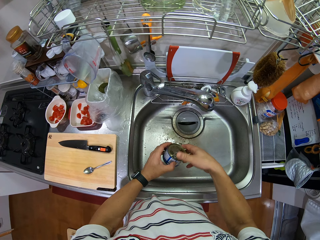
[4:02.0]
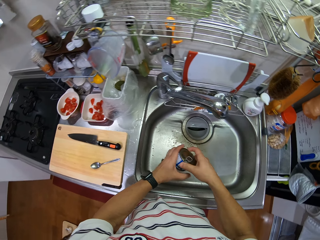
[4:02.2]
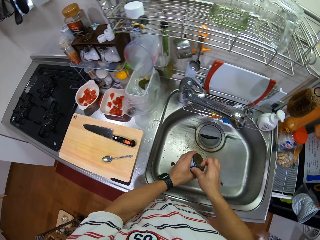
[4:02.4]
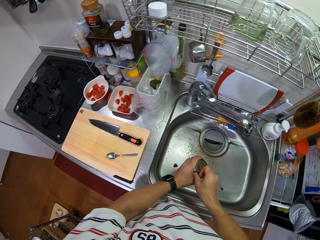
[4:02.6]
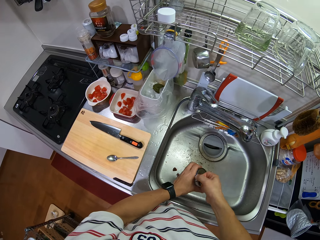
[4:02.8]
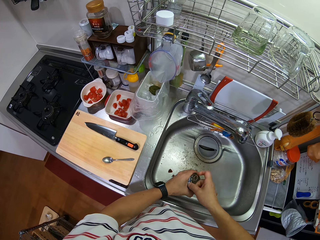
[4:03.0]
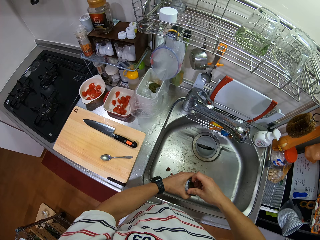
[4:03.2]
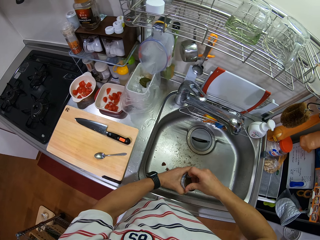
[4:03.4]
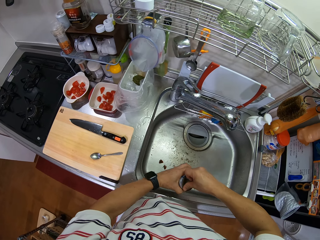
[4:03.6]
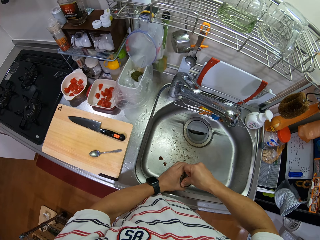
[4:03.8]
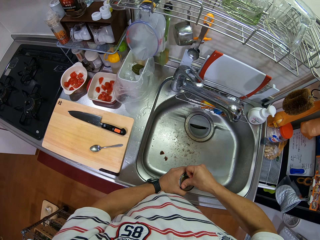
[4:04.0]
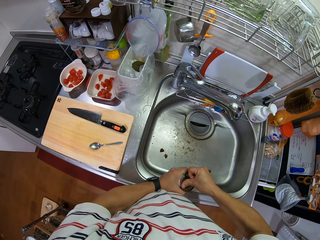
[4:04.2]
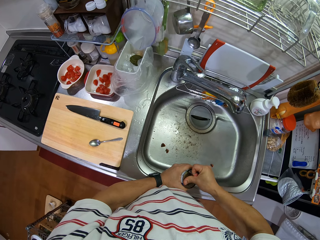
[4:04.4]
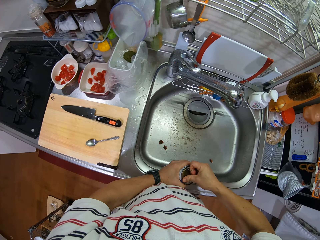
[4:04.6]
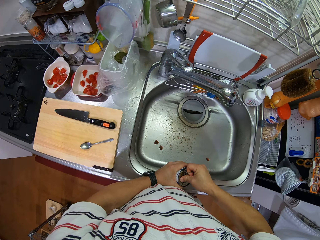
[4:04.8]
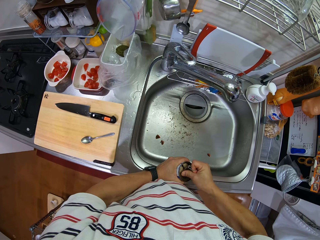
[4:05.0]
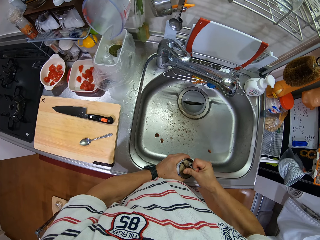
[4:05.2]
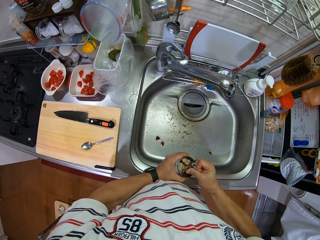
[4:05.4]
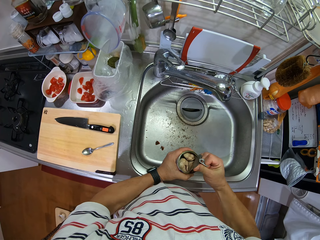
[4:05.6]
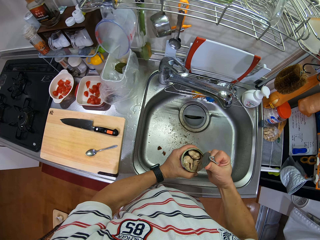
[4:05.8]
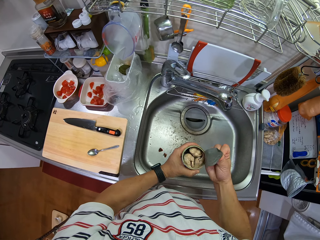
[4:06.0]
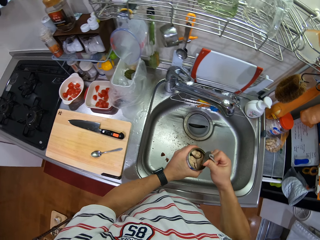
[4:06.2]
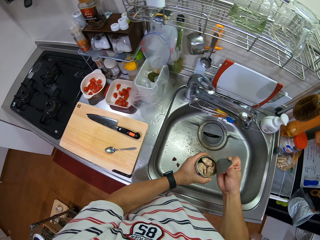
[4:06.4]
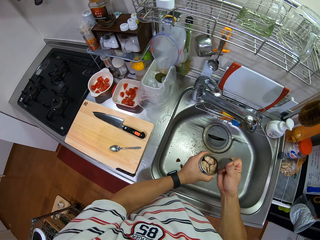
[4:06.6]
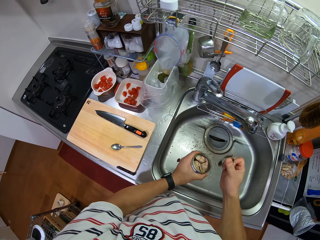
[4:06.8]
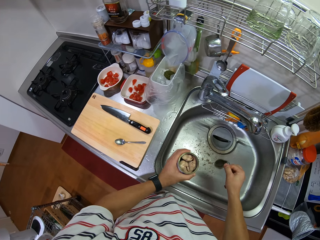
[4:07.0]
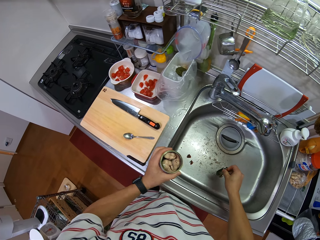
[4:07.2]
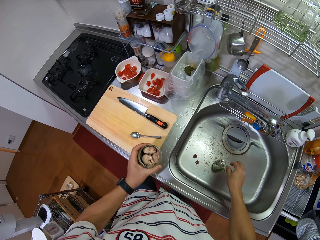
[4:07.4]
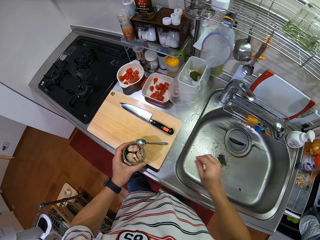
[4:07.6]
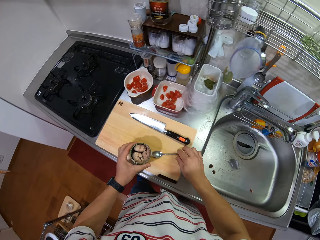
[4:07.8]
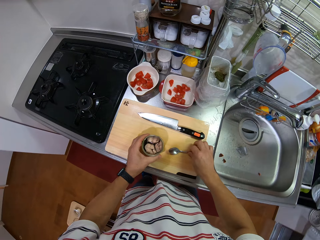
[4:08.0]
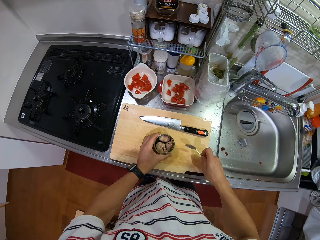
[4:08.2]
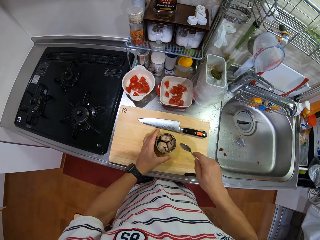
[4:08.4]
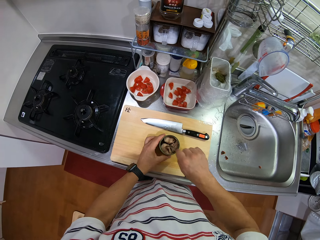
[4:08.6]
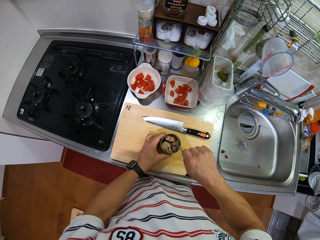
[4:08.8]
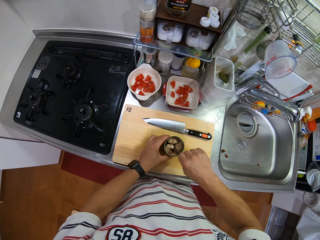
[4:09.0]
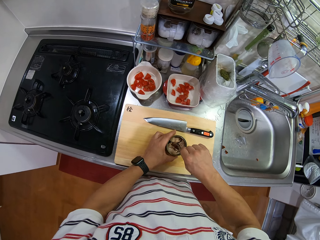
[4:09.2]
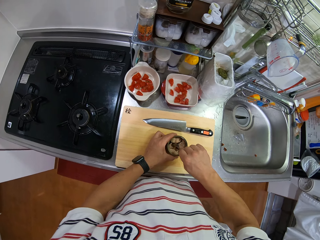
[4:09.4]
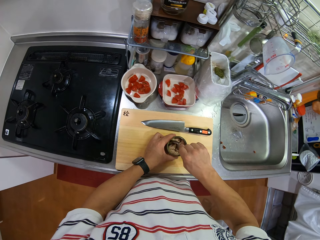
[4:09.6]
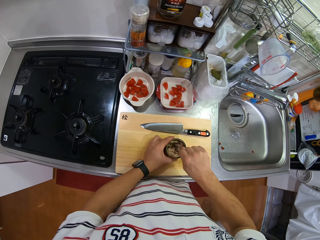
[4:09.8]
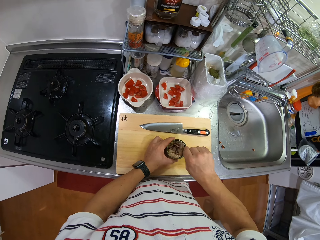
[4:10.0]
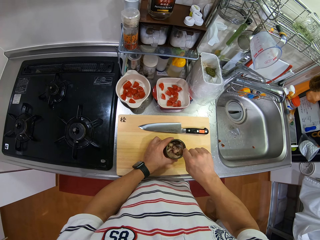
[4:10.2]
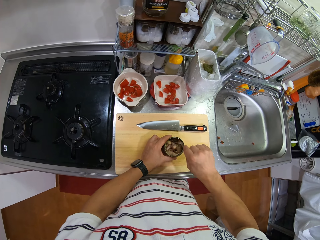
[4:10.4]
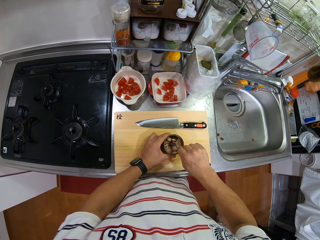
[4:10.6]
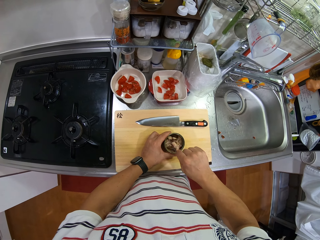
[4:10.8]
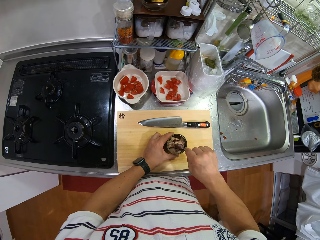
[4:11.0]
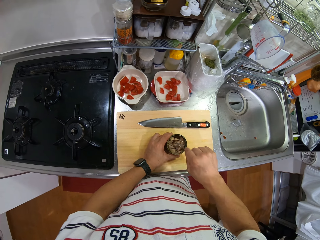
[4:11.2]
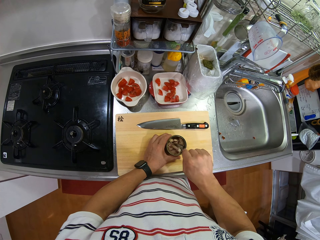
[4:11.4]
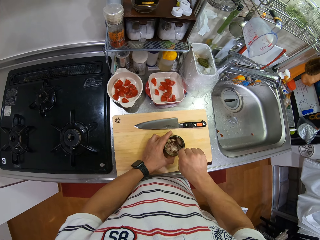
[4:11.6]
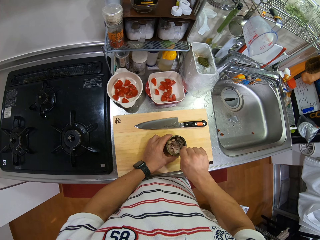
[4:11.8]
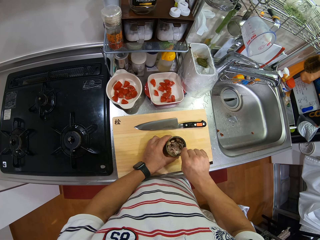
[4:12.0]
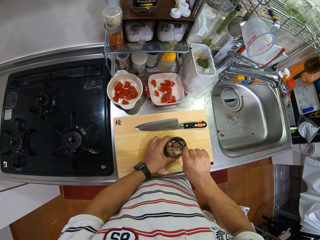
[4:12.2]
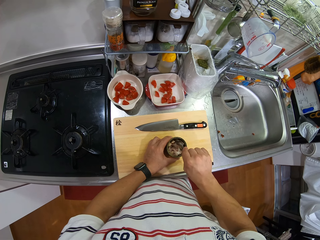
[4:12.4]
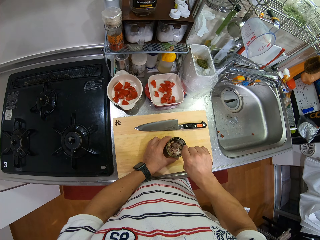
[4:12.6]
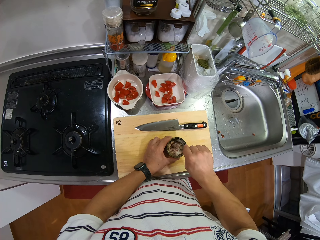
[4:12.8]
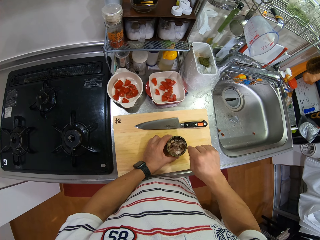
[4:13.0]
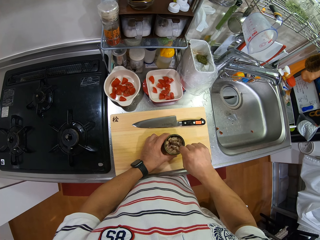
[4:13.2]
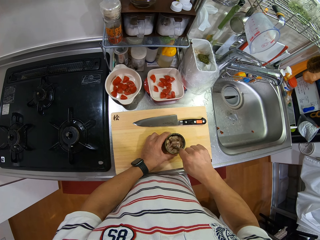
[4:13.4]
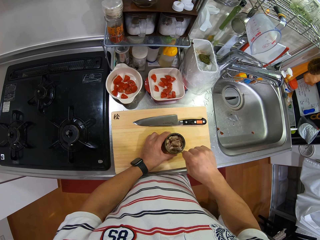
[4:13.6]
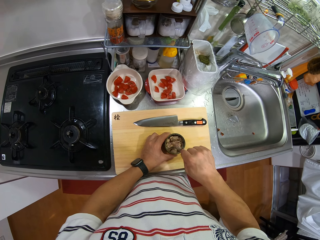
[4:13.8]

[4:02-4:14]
The camera wearer turns the tin. They open the tin. They open the tin again. They remove the tin lid. They put the tin lid in the sink. They take the spoon. They hold the lid on the chopping board. They mix the canned meat in the can.

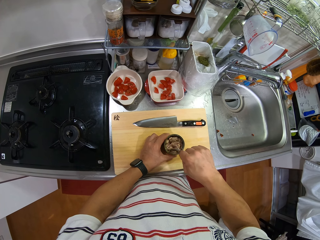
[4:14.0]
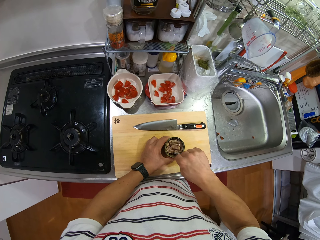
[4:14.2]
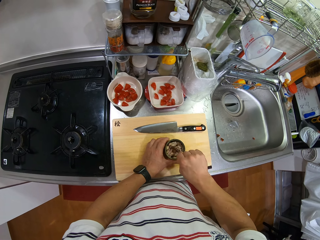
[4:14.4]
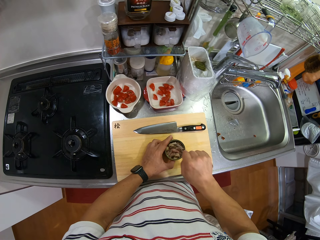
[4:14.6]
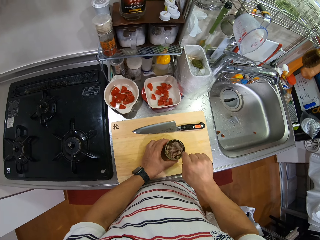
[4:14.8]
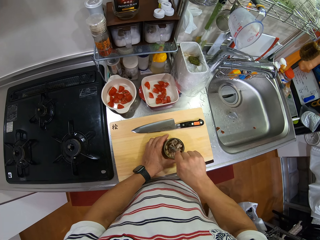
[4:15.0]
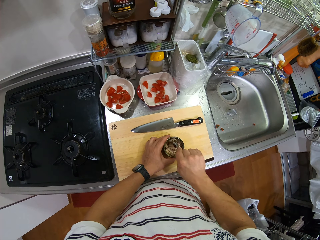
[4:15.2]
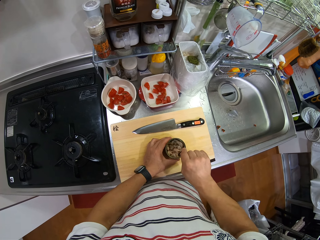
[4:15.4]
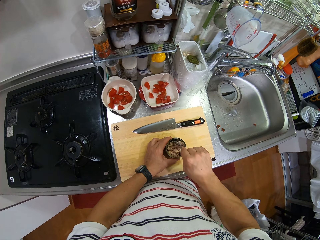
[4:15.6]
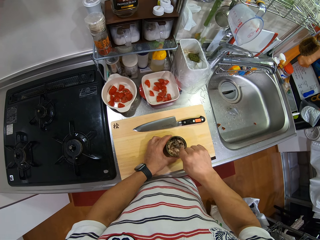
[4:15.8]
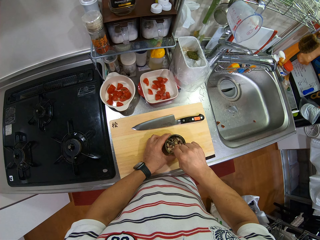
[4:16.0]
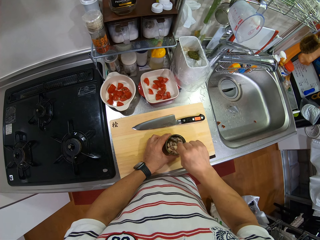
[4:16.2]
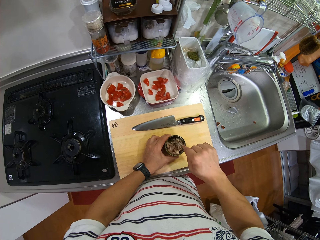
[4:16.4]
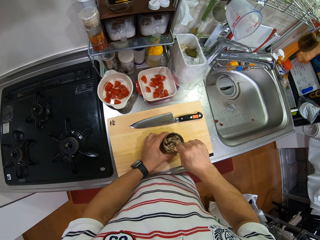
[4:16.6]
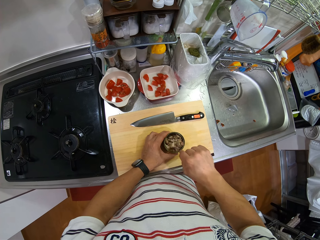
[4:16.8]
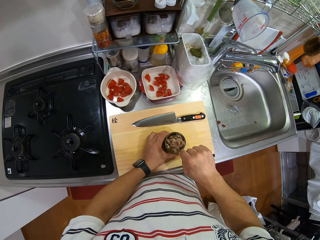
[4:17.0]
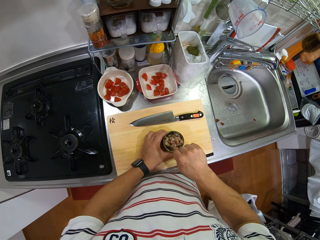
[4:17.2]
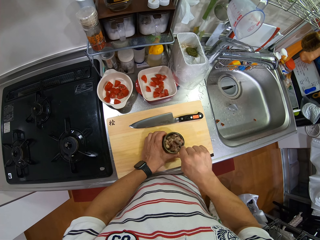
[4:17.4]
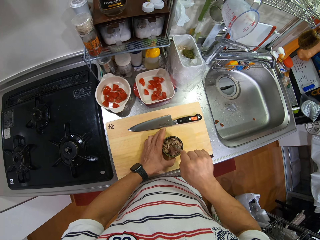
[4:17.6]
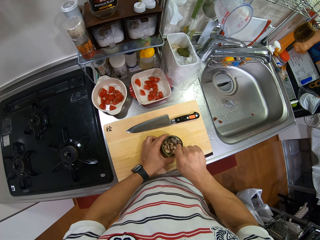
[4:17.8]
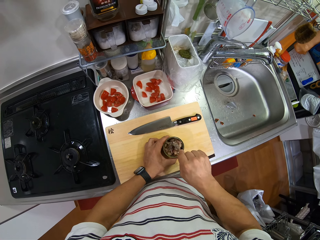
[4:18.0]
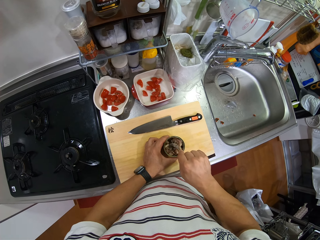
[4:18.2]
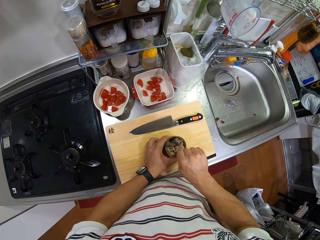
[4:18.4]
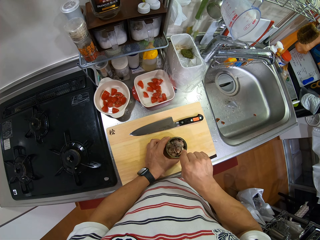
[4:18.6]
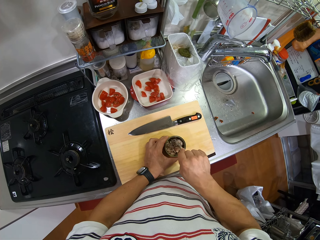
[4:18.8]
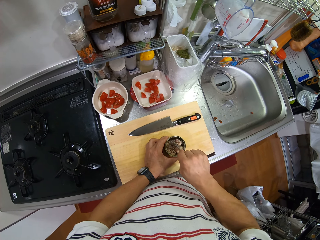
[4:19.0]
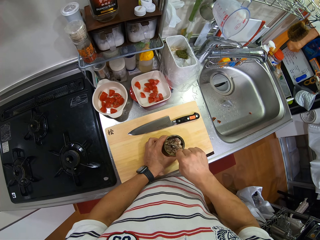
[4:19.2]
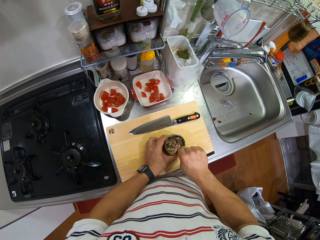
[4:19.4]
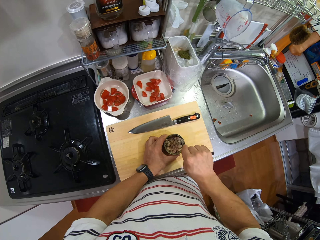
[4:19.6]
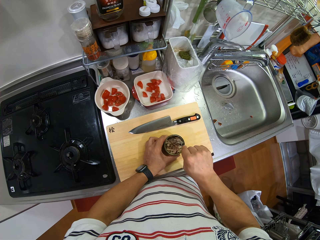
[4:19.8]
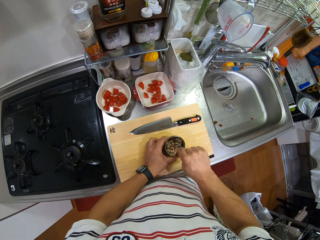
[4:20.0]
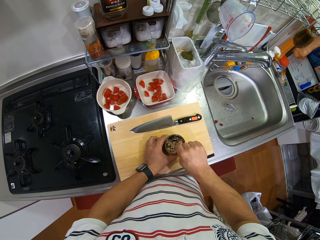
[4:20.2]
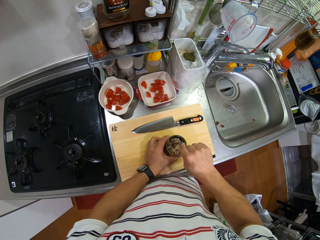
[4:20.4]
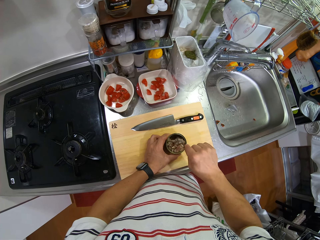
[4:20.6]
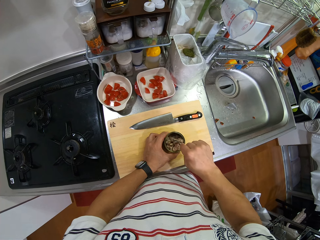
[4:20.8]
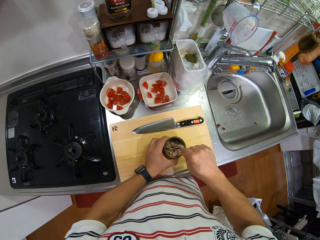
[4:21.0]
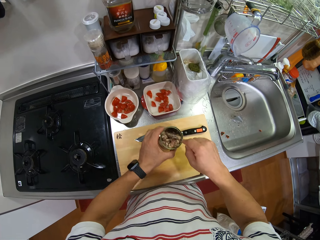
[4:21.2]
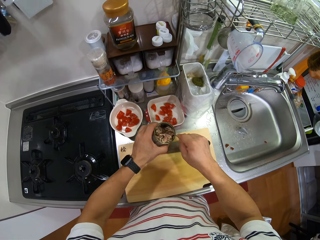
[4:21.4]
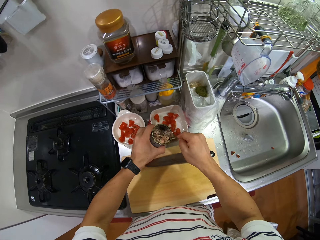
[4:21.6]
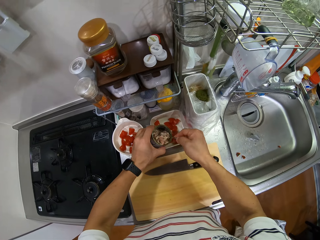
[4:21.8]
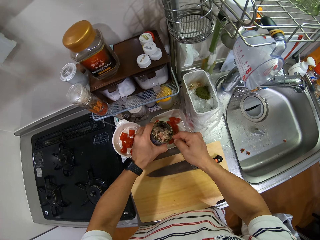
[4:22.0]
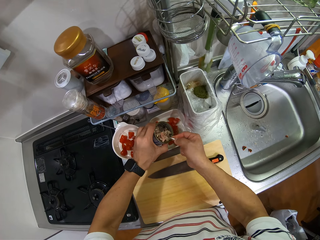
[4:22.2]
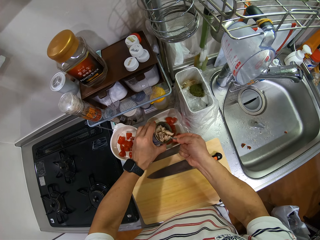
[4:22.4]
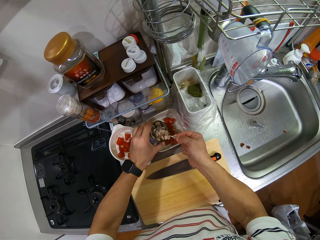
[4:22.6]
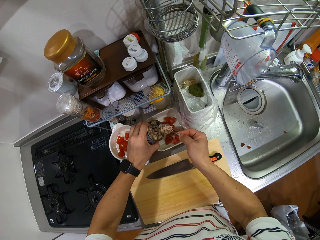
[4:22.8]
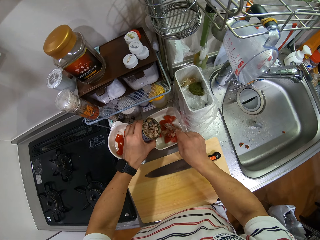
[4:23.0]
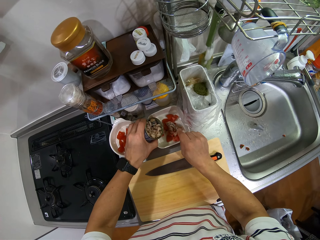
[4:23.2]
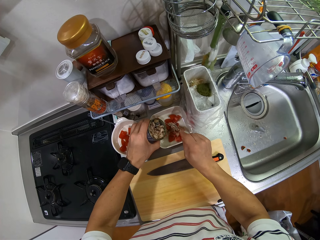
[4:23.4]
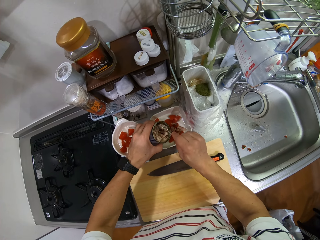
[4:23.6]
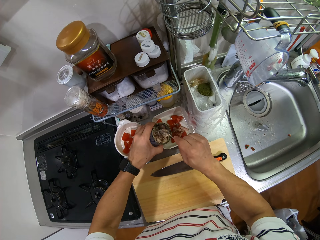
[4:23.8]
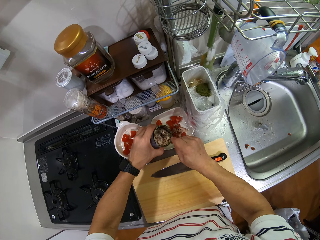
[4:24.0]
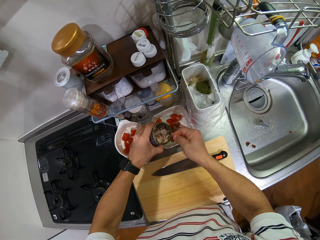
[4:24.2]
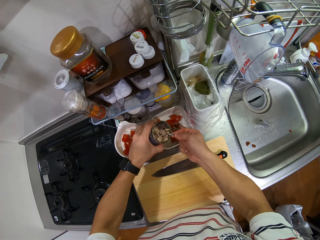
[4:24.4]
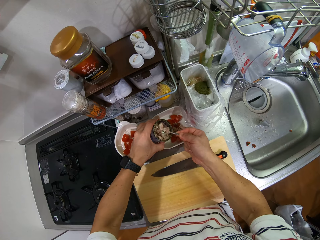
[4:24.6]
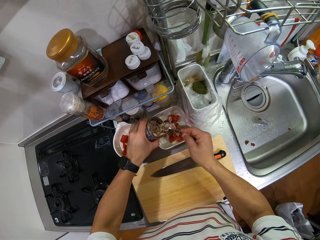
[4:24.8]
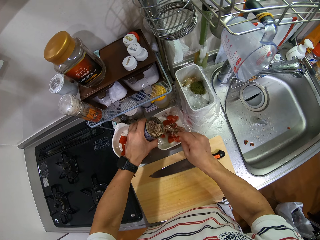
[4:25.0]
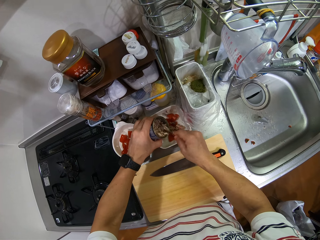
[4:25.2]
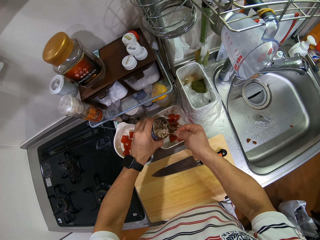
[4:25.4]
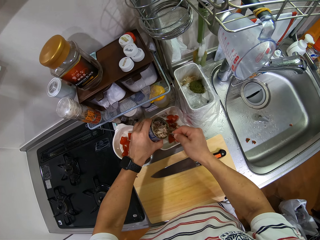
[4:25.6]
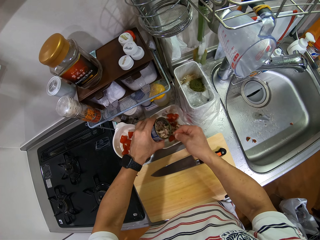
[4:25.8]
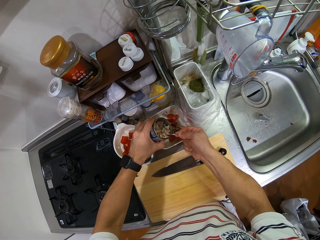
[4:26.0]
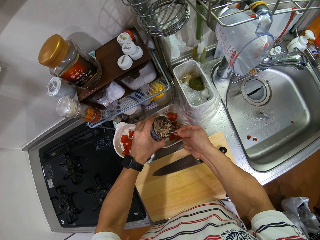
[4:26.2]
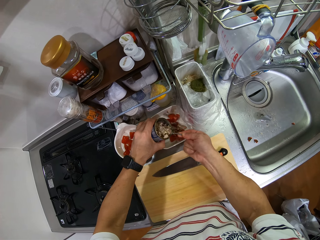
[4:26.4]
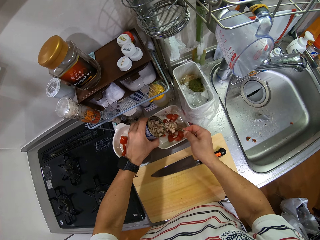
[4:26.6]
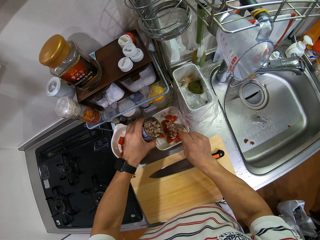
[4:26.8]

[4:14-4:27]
The camera wearer holds the tin. They put the canned meat in the bowl.
